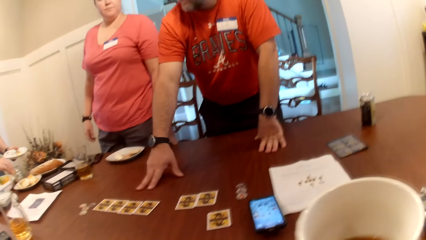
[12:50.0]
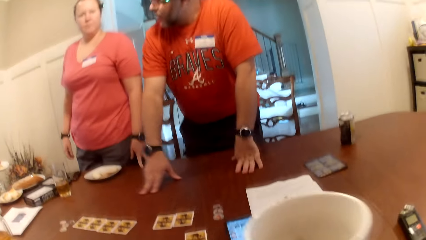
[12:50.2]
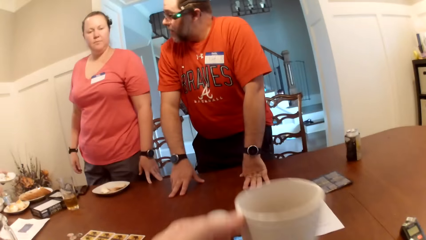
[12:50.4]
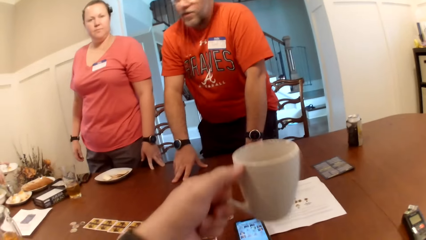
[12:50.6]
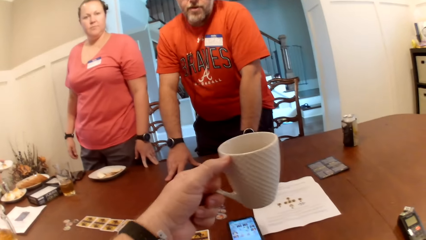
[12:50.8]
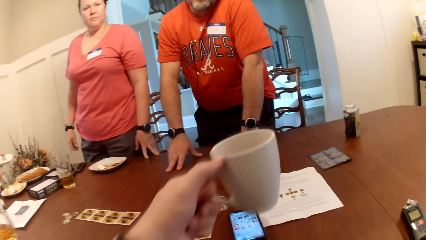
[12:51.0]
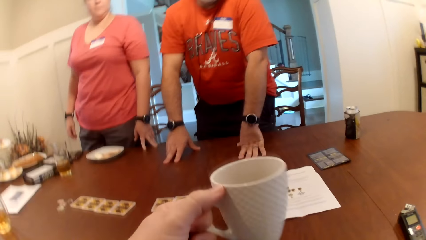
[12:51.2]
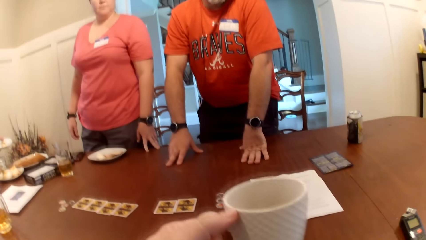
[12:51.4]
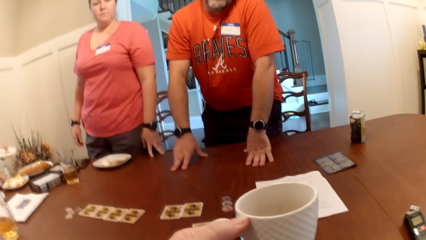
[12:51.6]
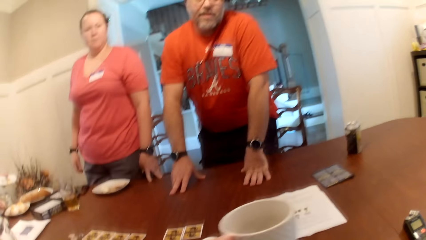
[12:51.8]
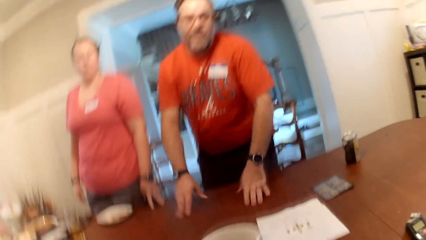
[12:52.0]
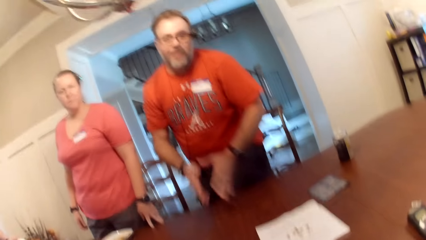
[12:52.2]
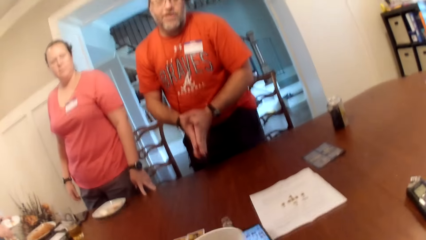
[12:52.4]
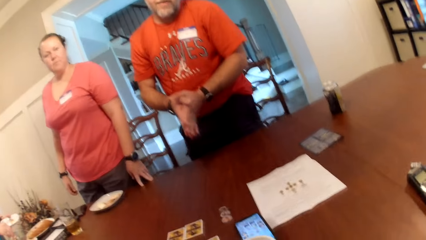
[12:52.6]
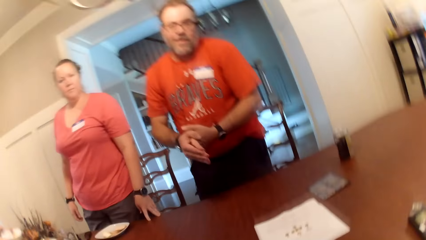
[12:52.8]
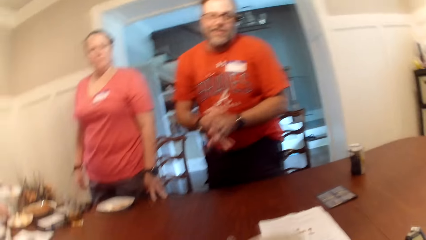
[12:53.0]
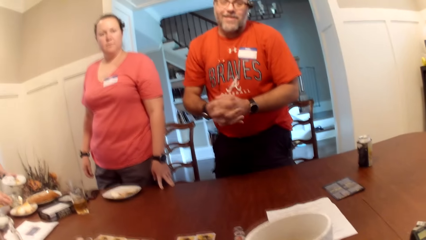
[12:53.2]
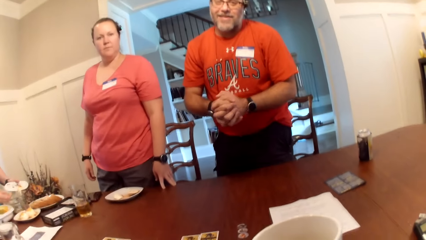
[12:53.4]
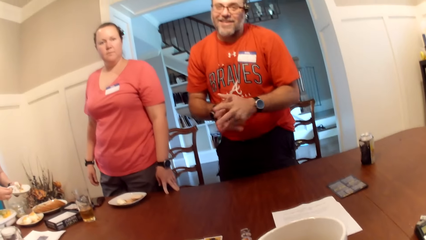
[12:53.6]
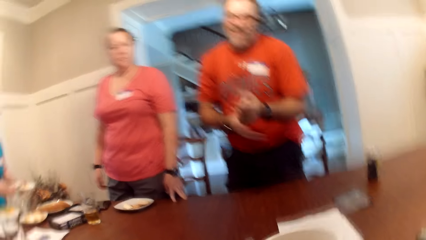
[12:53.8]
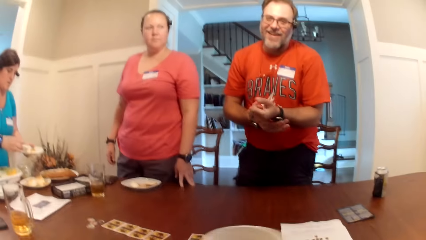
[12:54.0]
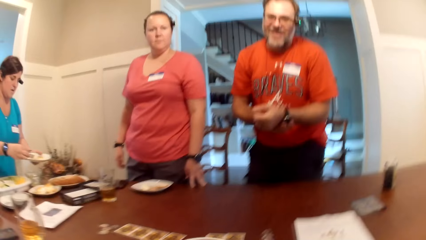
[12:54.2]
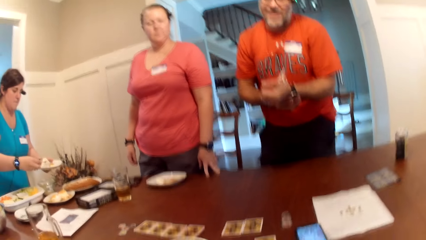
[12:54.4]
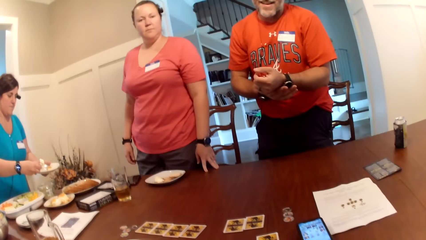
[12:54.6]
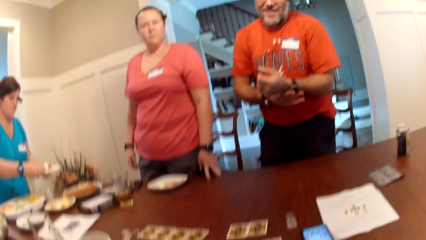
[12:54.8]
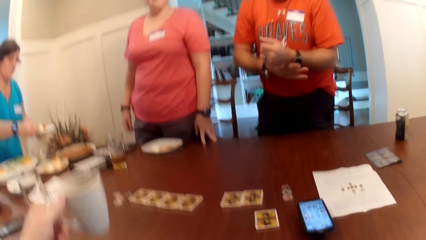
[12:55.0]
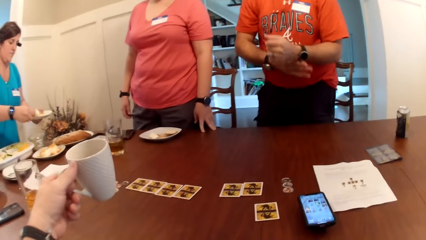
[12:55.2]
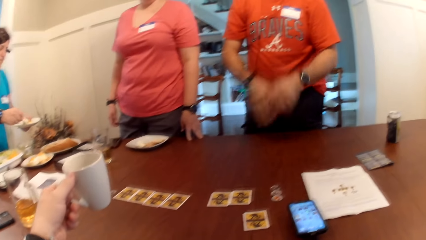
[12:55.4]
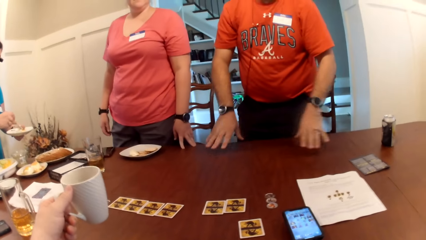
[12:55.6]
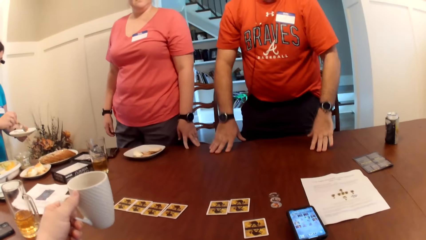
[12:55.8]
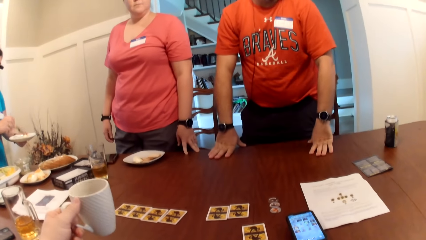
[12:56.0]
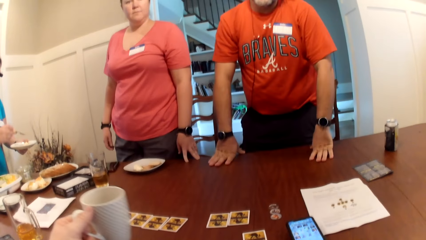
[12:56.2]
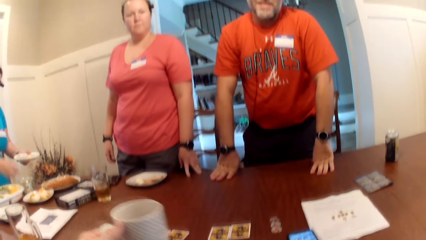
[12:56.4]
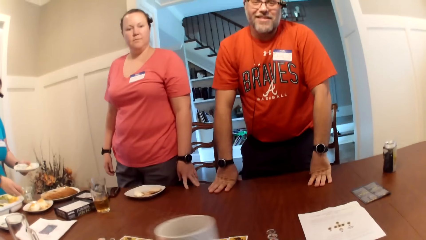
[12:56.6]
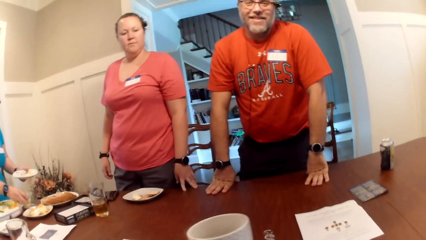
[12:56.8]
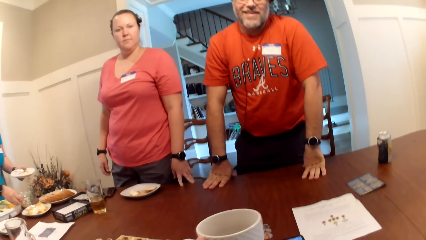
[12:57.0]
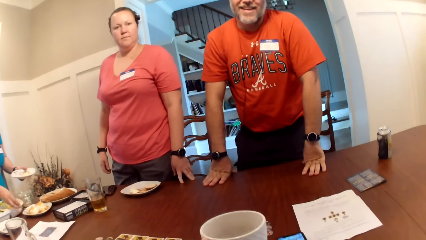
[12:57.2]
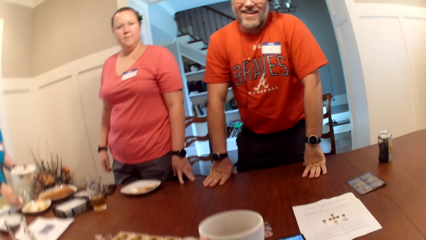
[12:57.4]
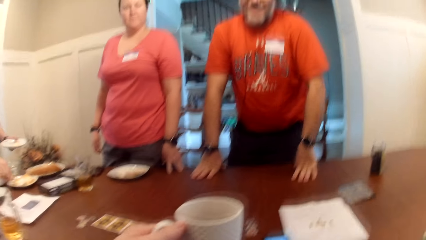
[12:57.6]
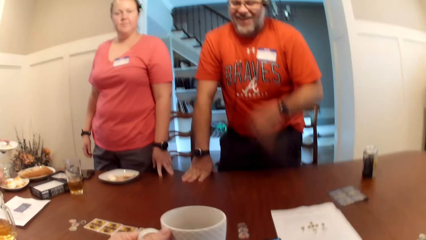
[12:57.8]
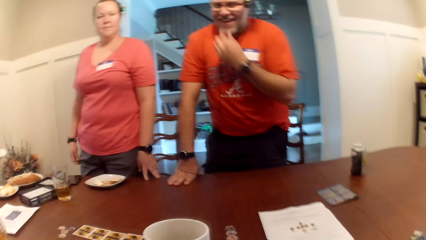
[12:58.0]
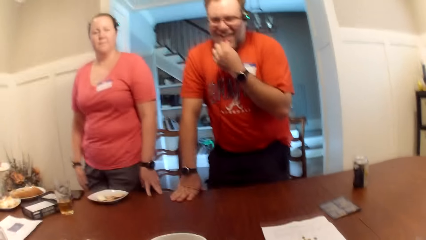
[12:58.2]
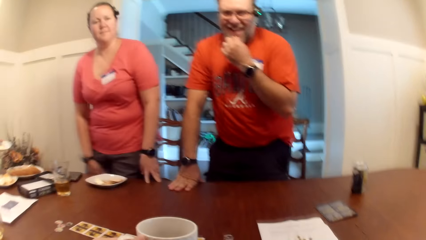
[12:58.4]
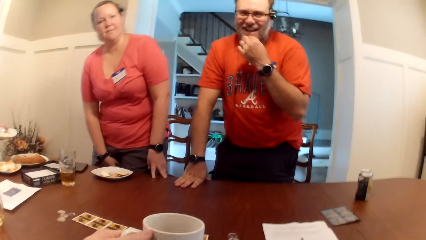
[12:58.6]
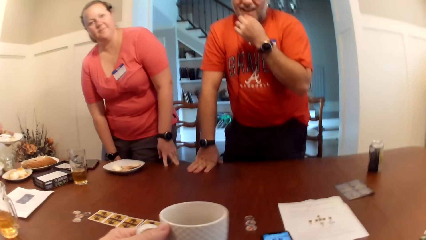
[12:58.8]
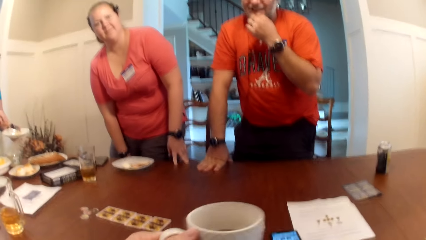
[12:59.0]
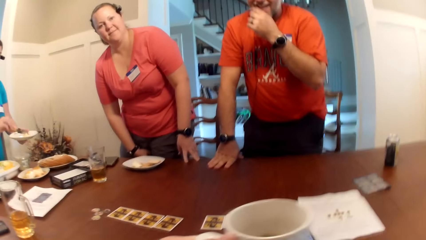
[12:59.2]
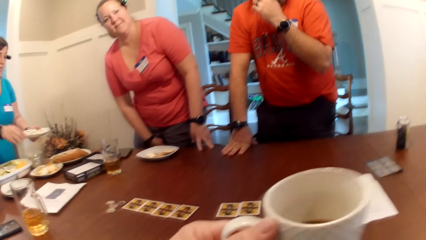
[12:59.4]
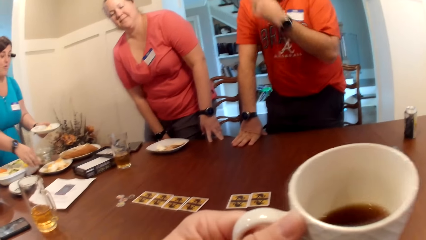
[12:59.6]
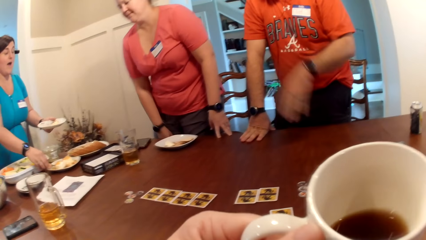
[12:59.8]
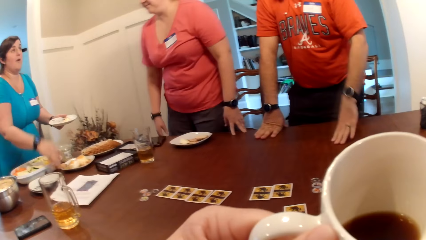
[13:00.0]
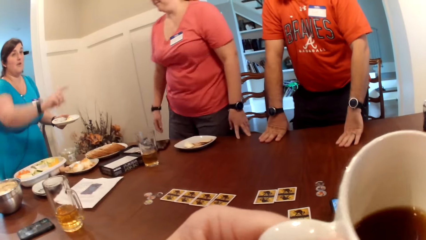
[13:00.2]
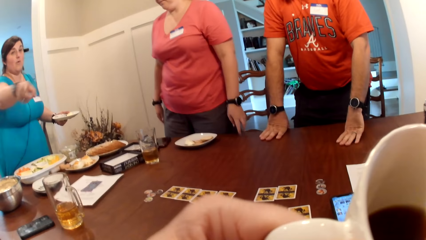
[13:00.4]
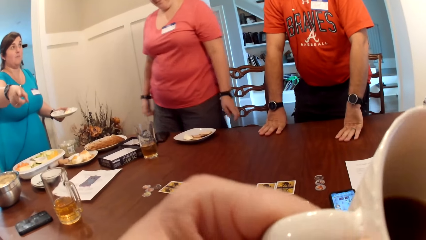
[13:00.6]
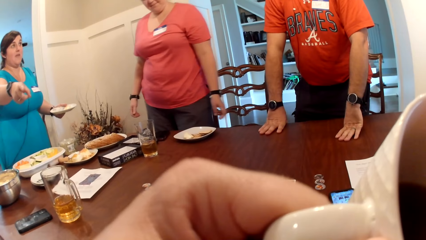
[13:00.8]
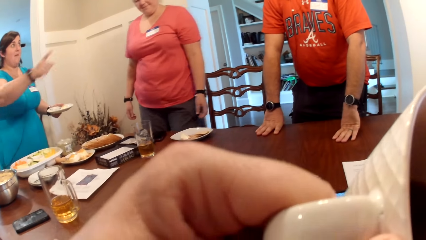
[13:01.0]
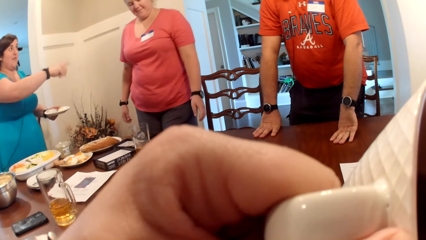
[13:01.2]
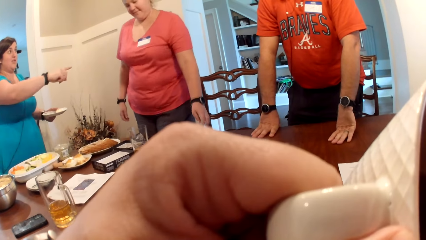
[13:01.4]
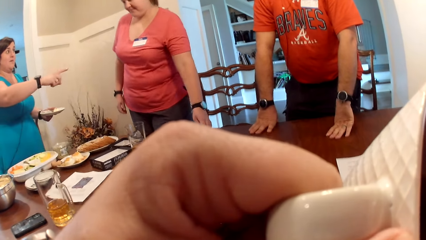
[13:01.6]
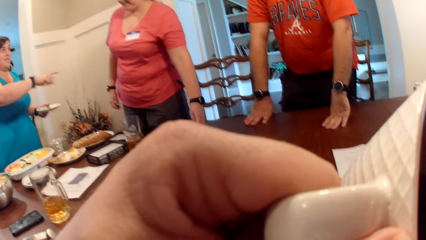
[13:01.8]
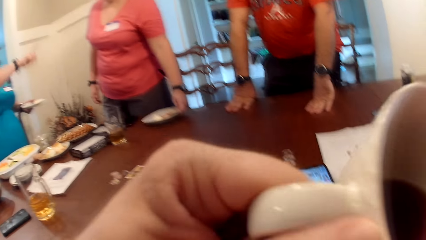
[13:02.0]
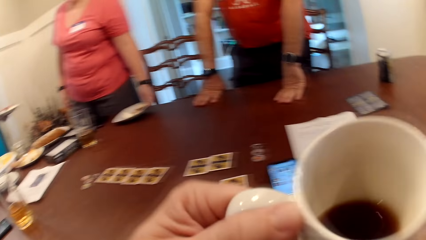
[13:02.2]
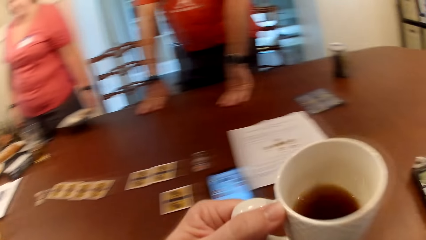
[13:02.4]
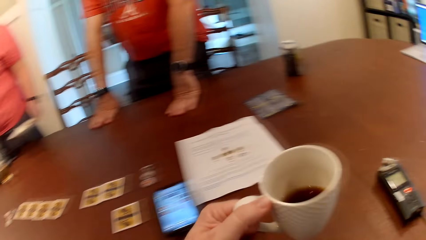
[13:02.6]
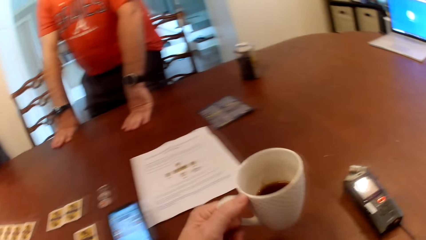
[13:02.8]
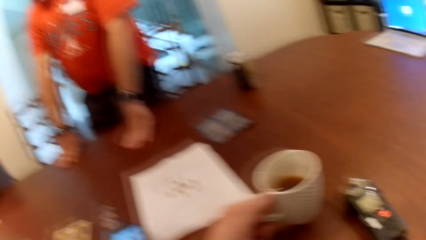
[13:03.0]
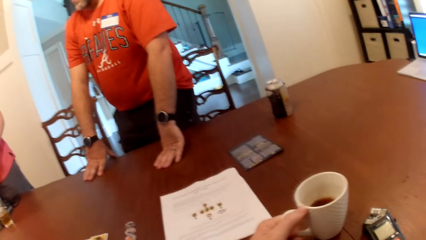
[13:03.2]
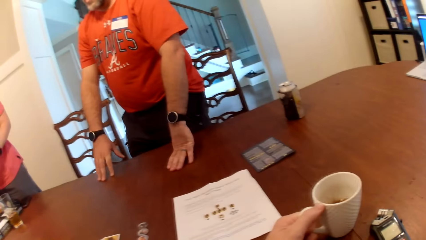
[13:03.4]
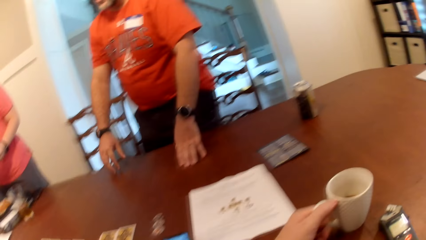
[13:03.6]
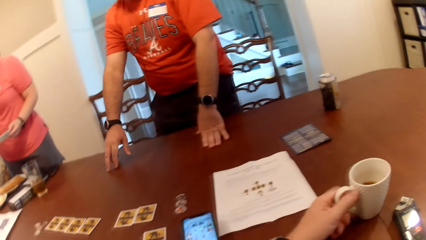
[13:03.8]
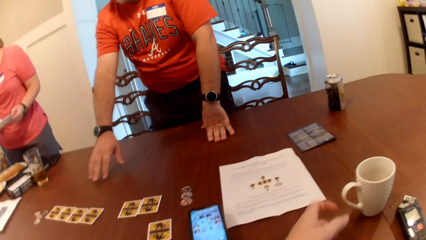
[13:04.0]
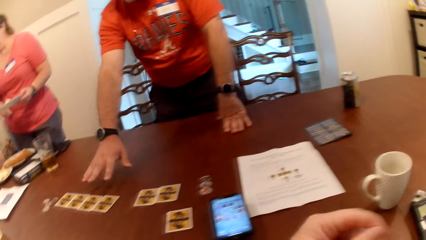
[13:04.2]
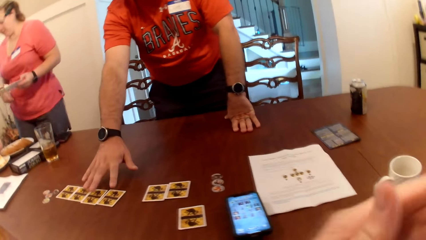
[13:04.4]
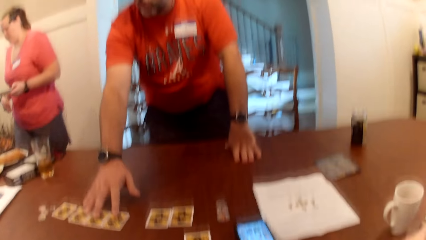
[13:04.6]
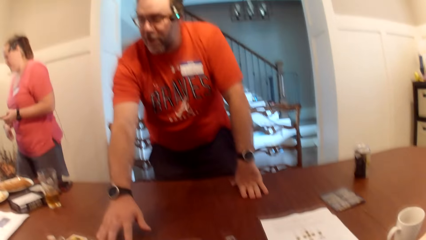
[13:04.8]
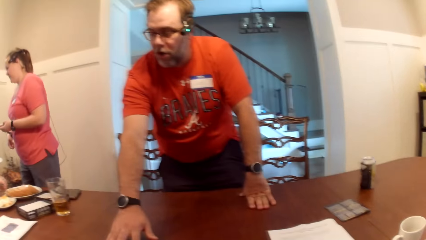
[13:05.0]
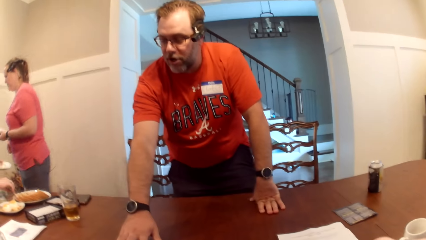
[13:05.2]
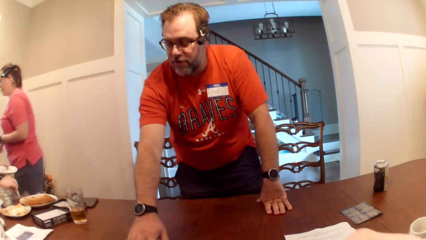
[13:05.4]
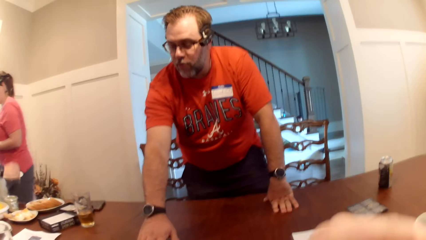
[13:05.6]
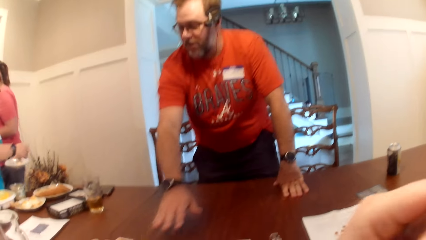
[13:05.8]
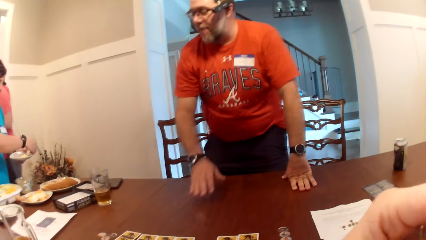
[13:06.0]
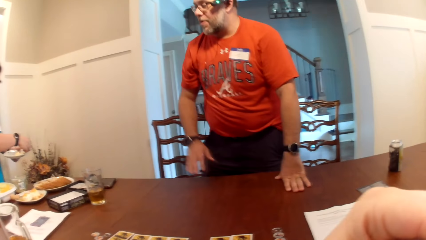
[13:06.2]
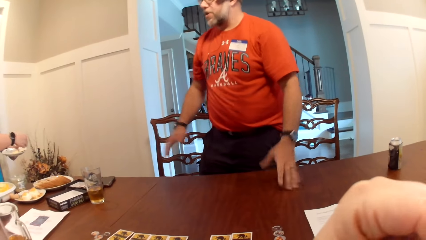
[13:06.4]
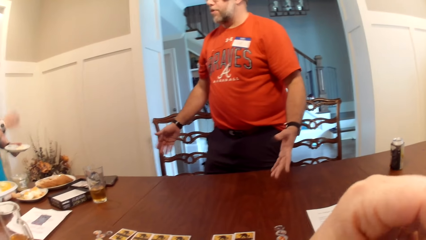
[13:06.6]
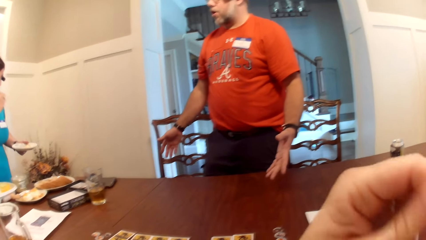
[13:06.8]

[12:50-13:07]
The camera wearer converses with a man. He holds a cup of coffee. He takes the cup of coffee. He drops the mug in his left hand on the table. The man touches the cards on the table with his right hand.
